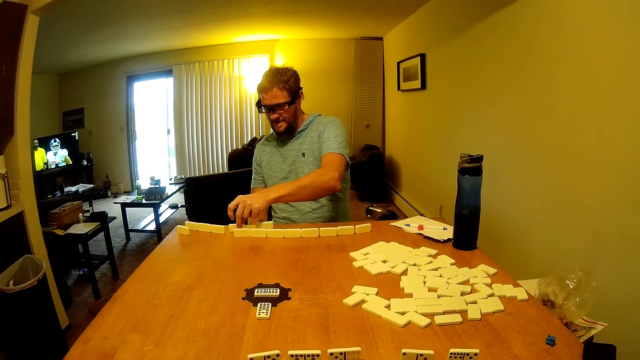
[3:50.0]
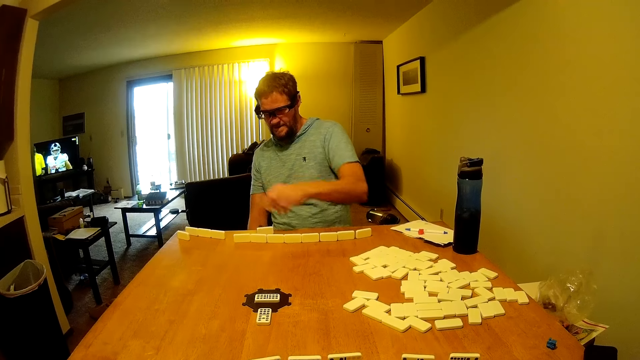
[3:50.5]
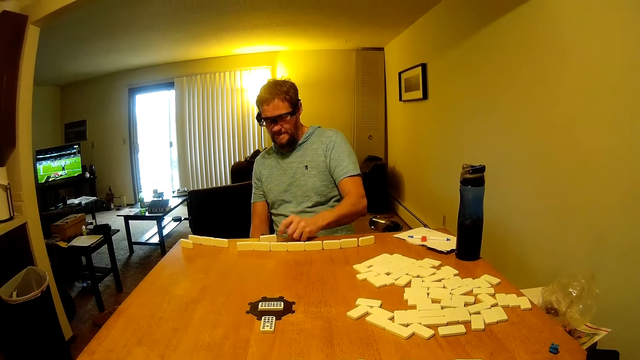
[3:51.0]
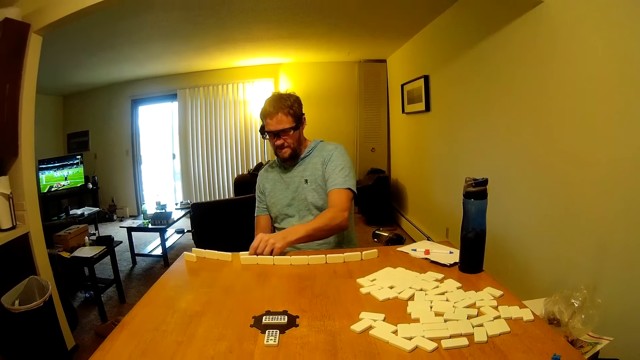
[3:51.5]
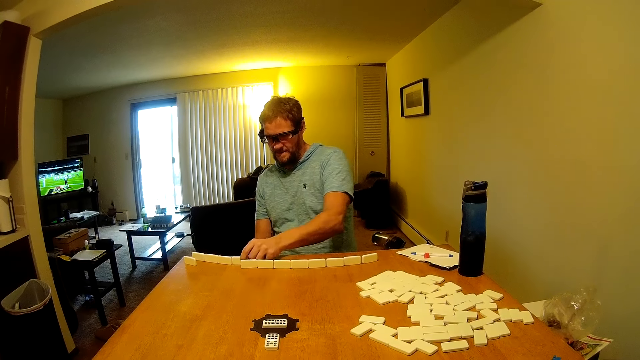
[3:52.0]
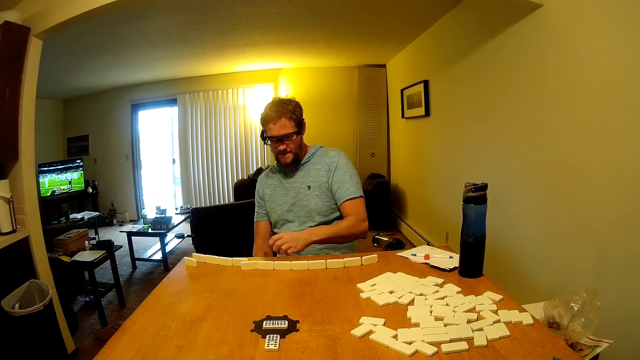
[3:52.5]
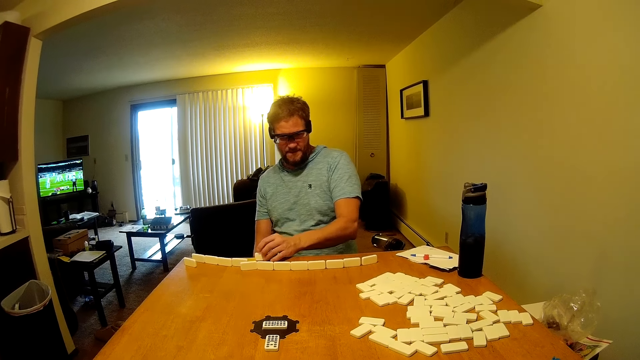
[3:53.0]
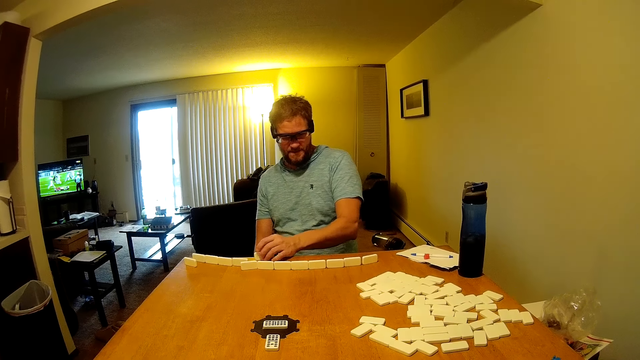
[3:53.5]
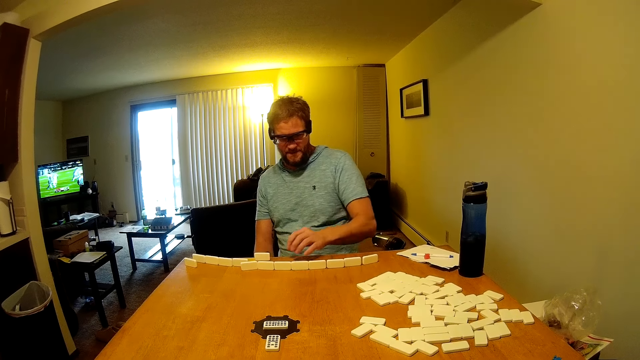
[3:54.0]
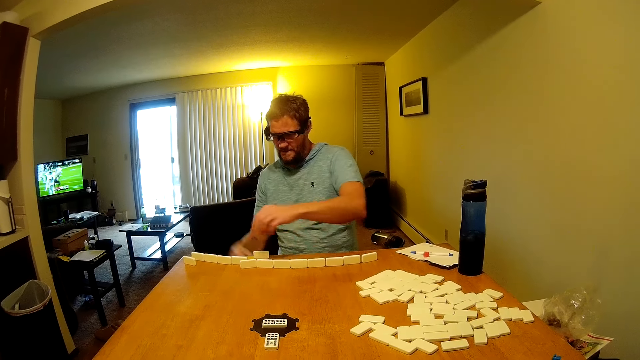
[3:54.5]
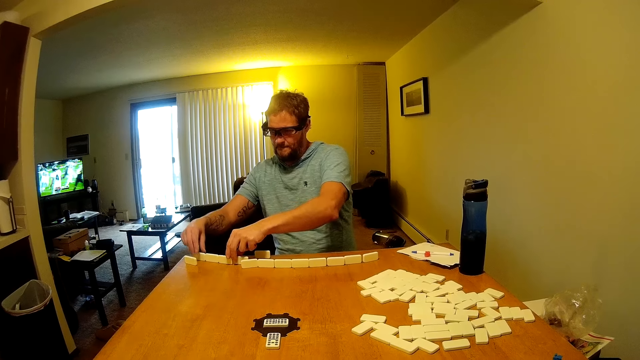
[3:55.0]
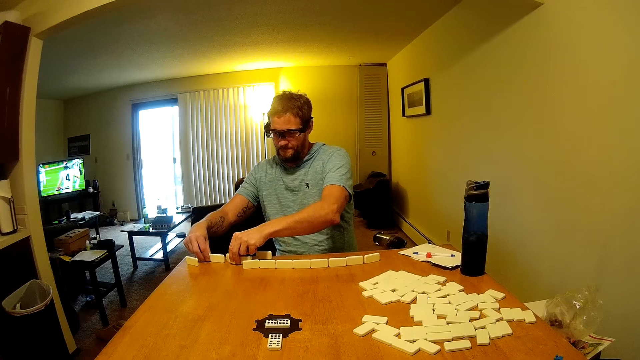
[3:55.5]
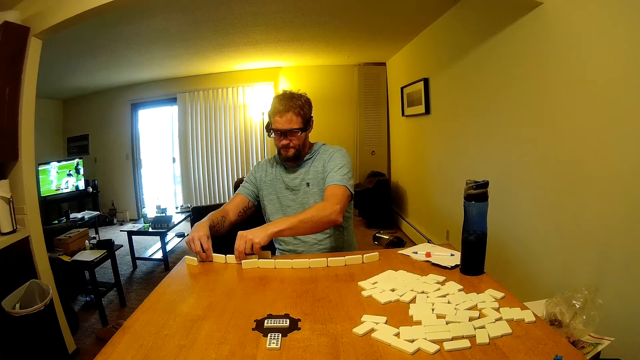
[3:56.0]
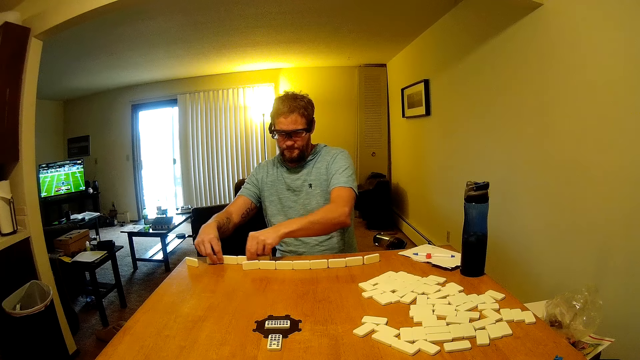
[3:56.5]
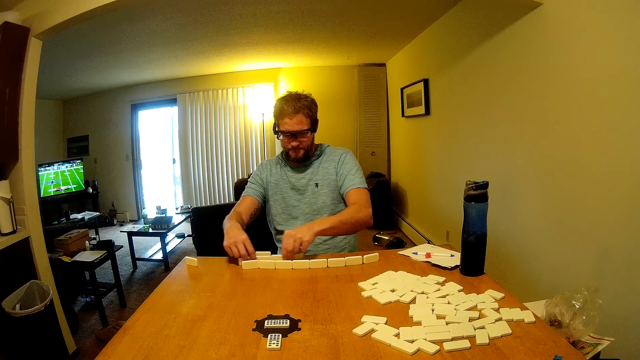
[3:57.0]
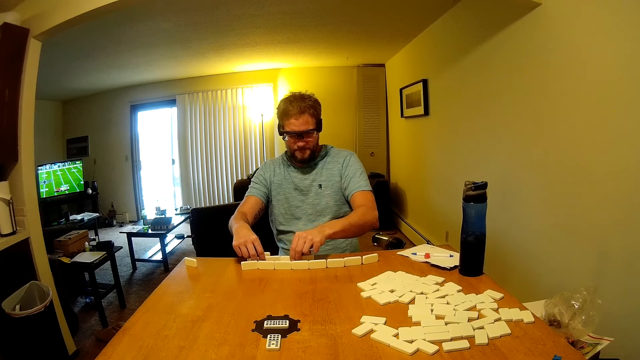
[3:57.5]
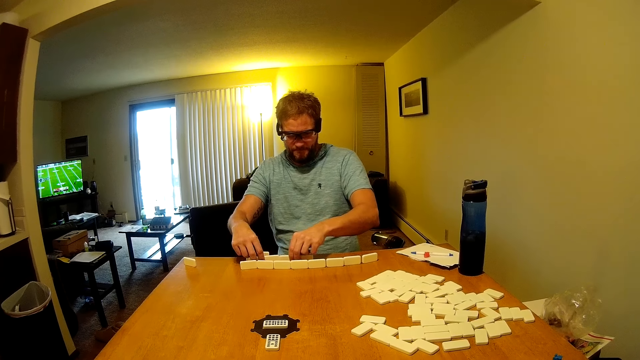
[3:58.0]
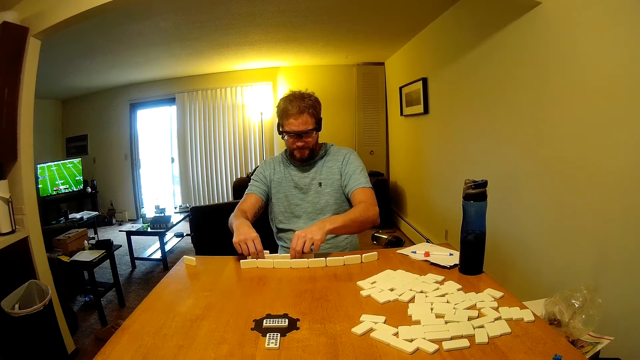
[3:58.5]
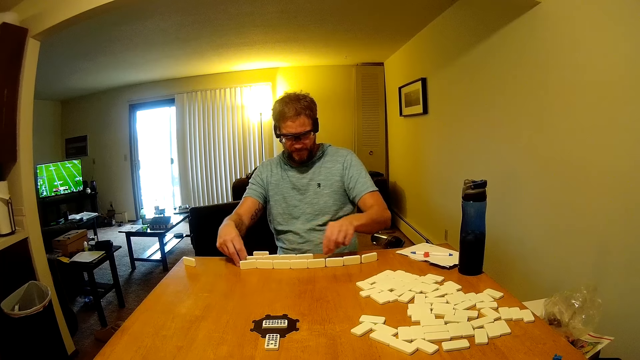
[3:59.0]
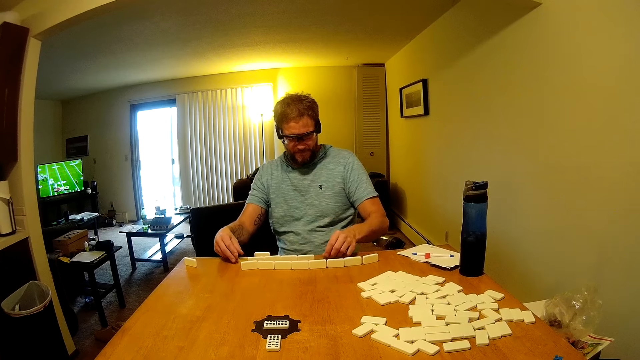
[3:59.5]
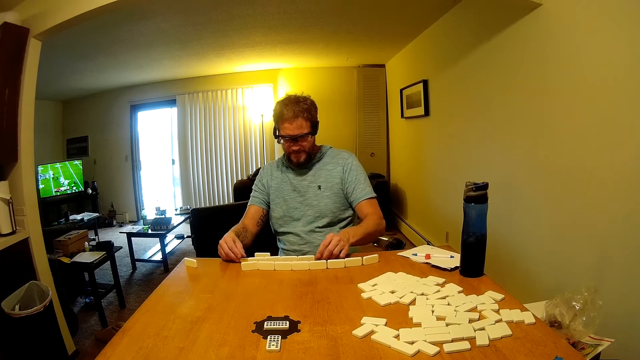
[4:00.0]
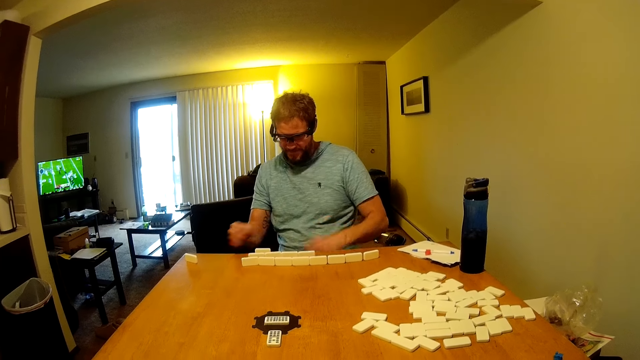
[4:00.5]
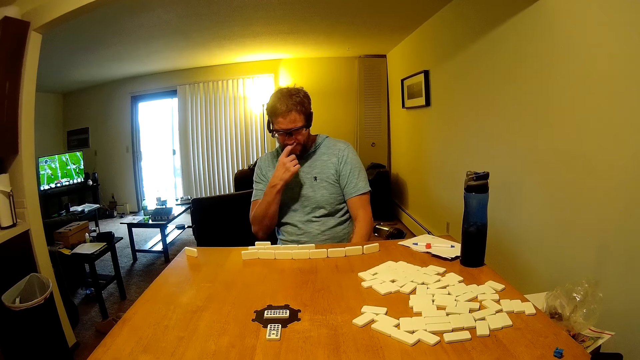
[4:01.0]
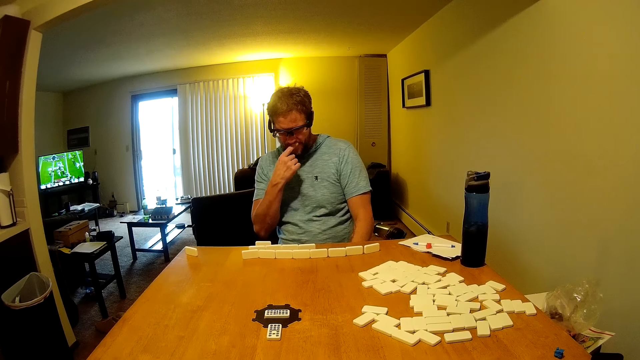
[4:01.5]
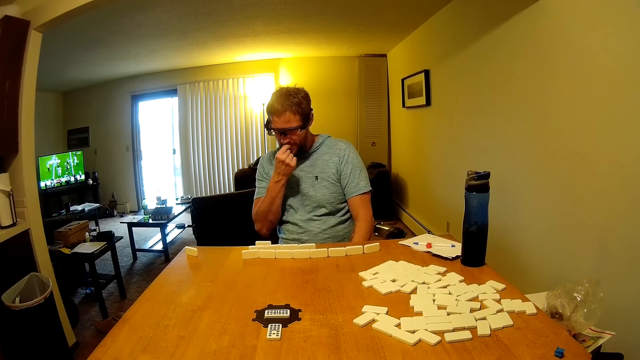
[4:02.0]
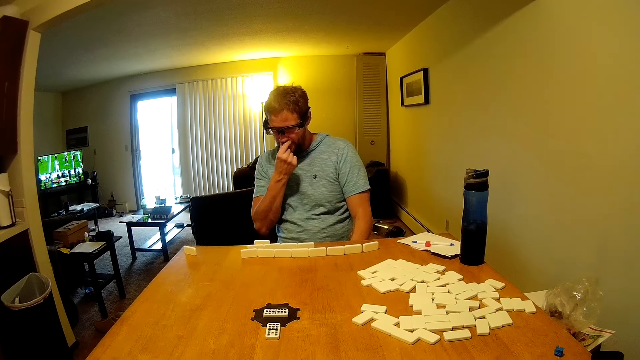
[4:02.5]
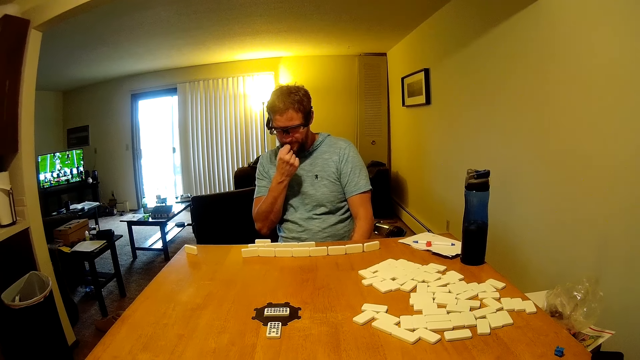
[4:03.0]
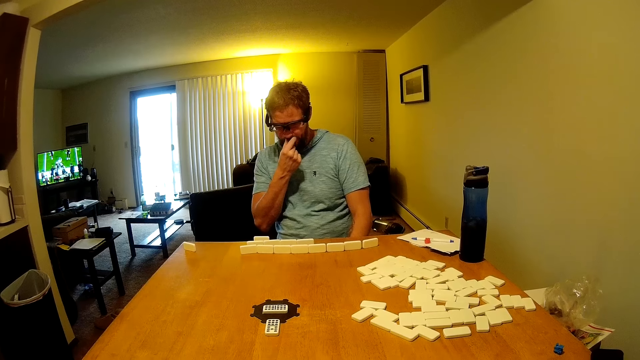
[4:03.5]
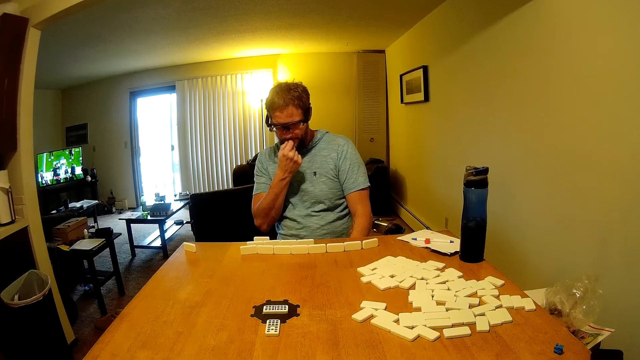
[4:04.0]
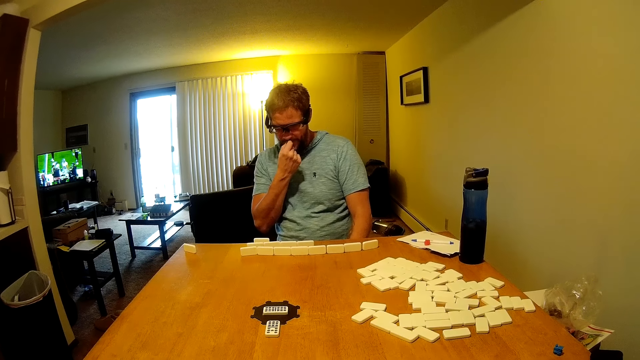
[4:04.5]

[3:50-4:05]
A man picks a domino from the table, moves a domino on the table and places the domino on the table. The man moves the dominoes on the table and touches his nose.

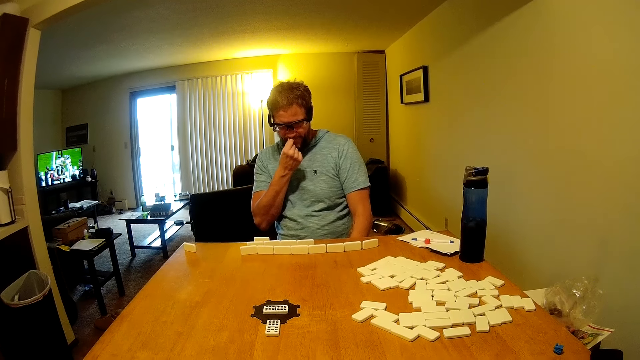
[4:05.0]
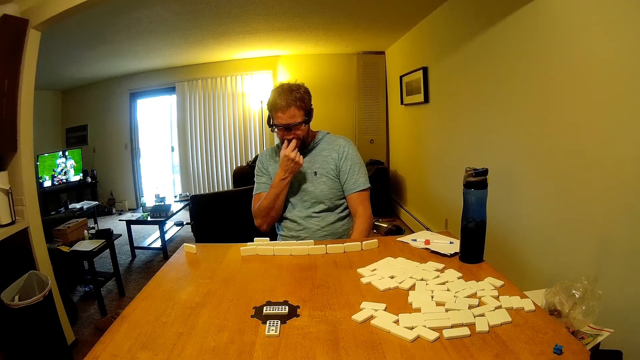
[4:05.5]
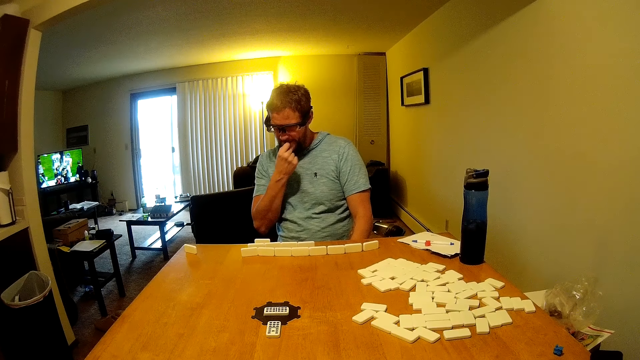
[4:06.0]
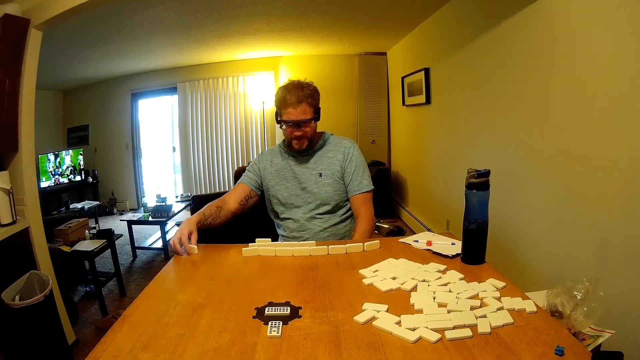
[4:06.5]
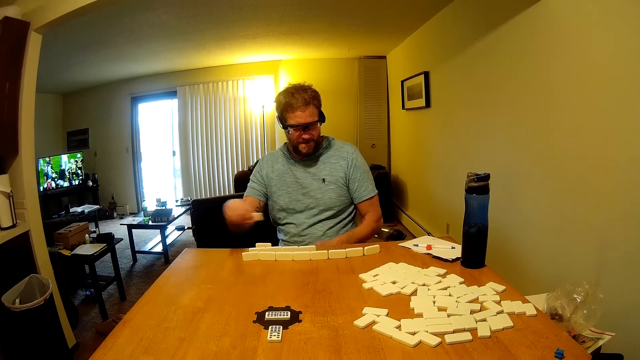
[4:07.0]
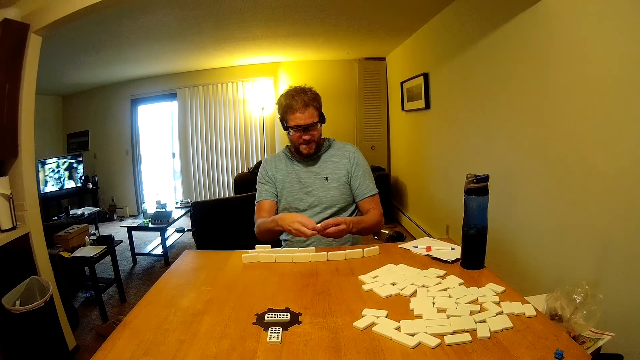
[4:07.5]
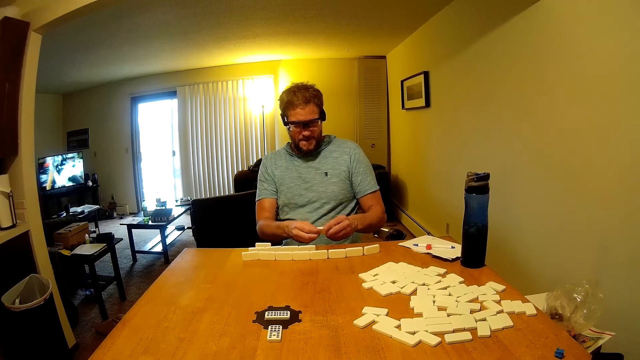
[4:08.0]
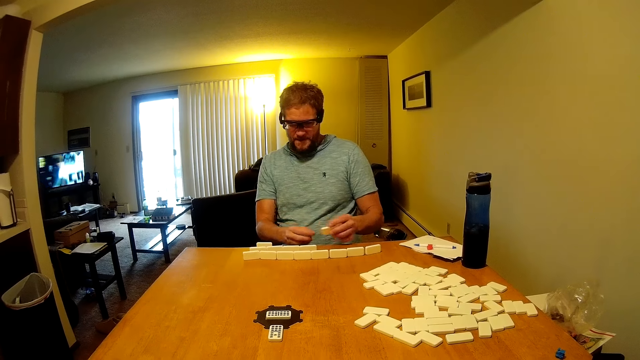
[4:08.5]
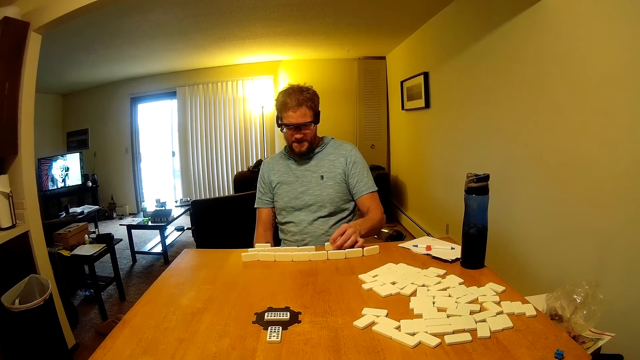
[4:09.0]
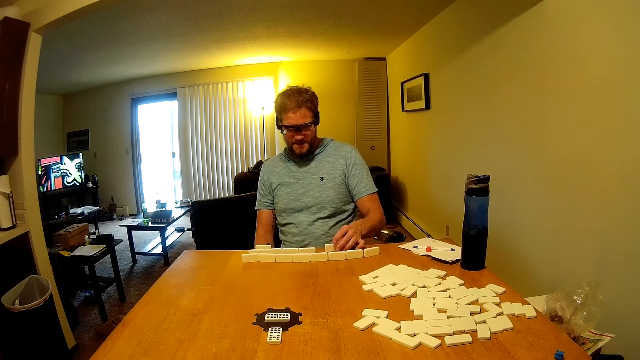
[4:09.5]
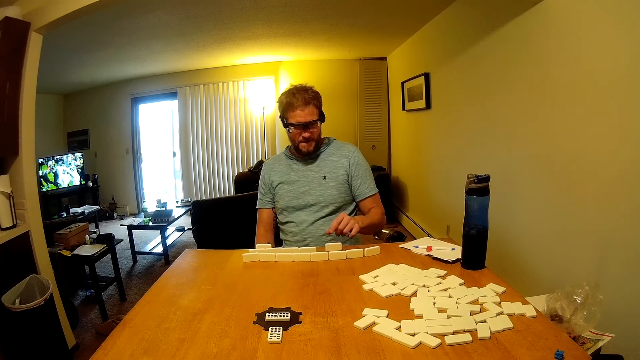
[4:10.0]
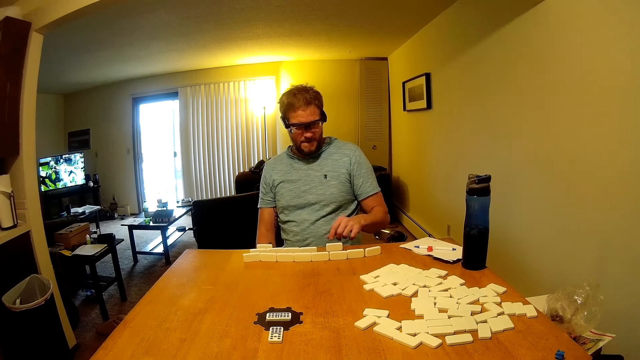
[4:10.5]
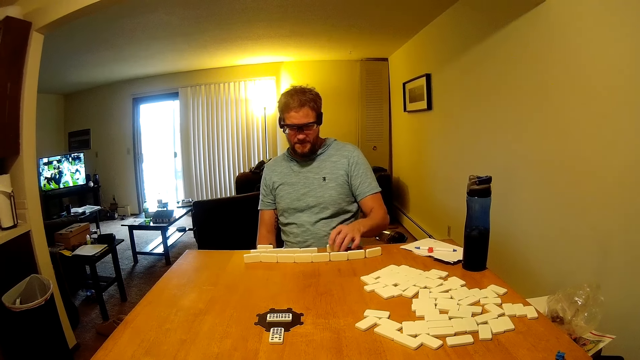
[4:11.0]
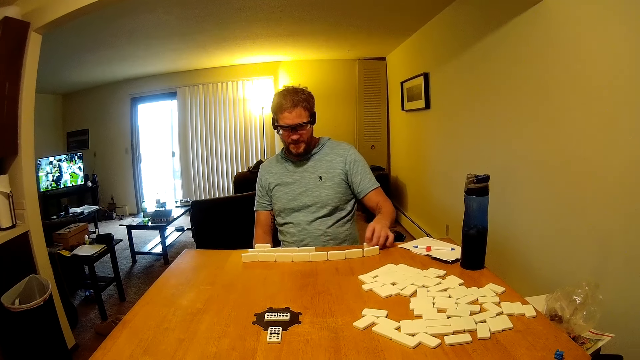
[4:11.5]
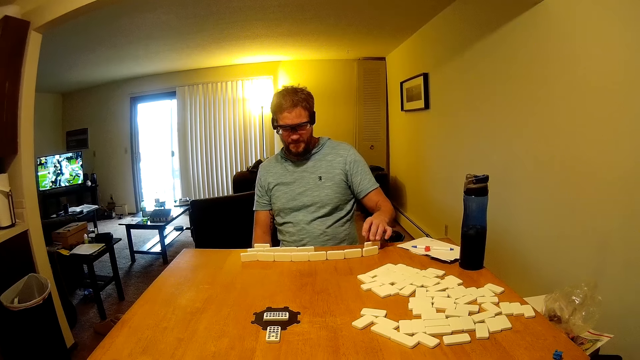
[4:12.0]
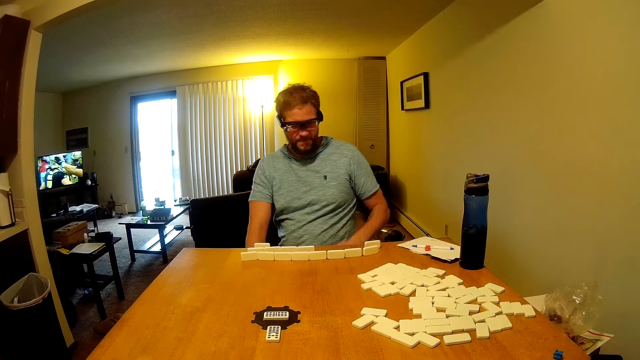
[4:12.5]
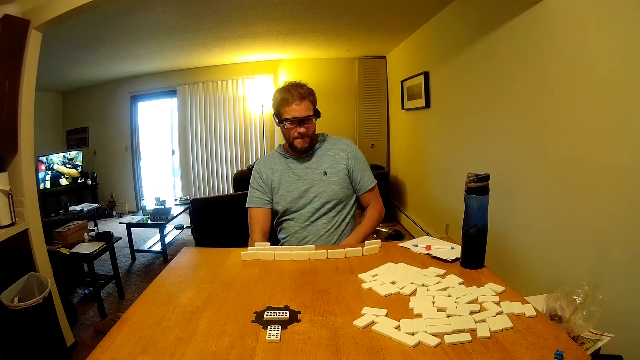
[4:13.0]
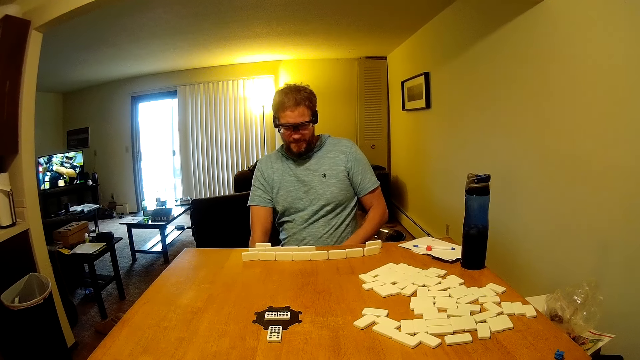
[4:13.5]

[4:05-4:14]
A man arranges the domino on the table. The man picks a domino from the table, holds a domino with his left hand, places the domino on the table and moves a domino on the table.
